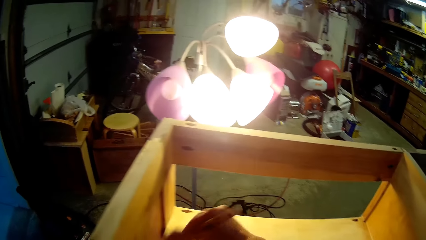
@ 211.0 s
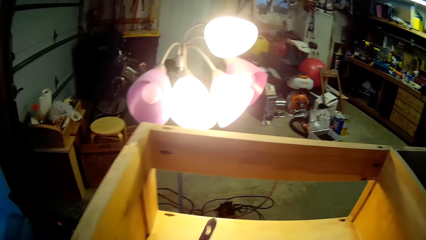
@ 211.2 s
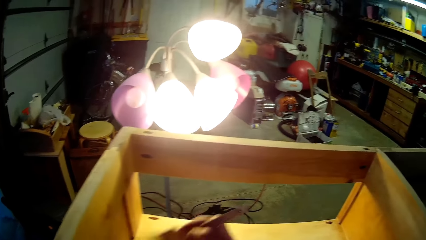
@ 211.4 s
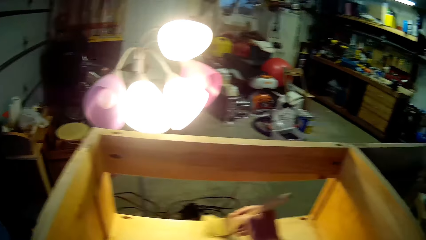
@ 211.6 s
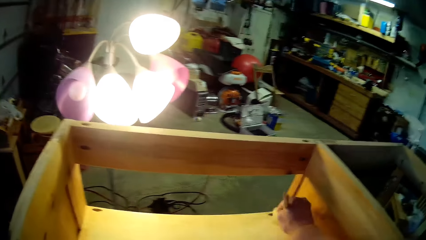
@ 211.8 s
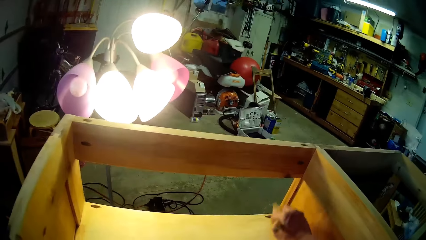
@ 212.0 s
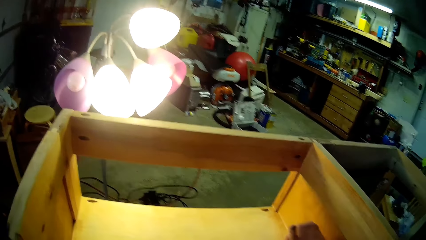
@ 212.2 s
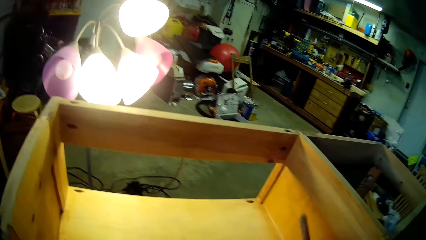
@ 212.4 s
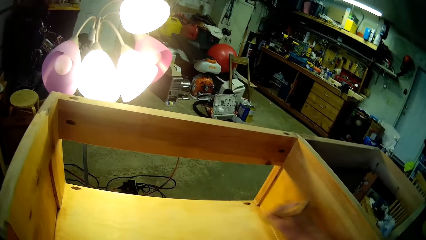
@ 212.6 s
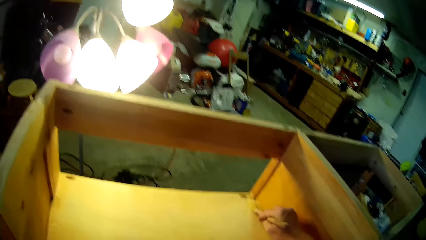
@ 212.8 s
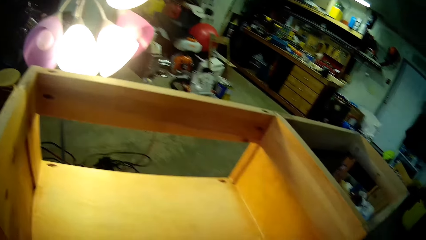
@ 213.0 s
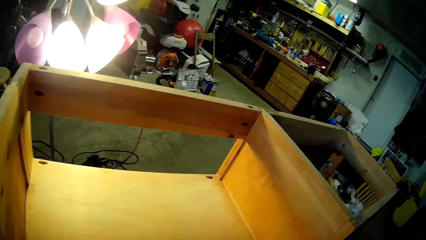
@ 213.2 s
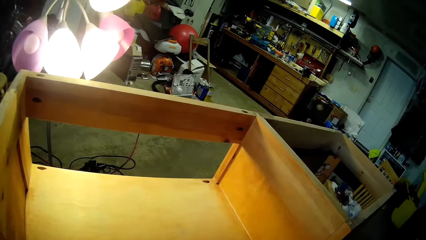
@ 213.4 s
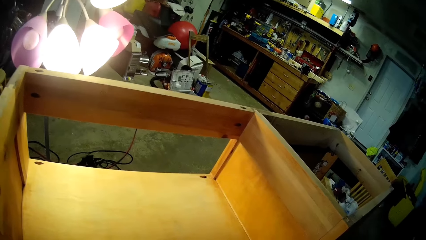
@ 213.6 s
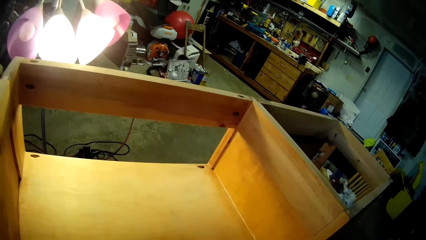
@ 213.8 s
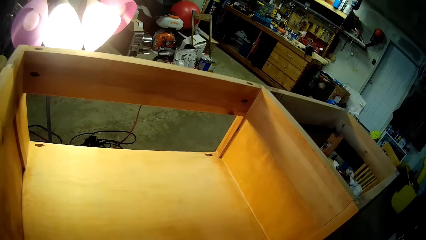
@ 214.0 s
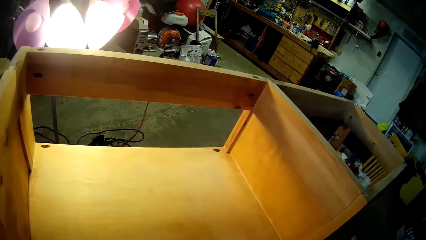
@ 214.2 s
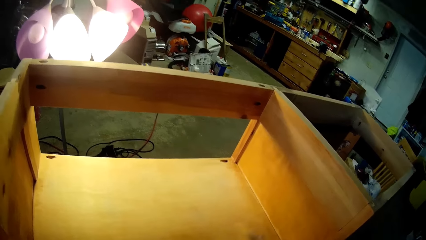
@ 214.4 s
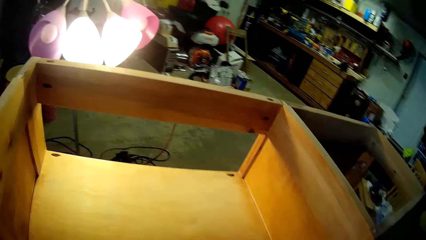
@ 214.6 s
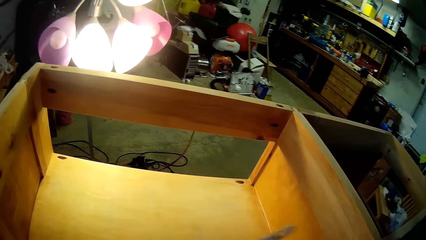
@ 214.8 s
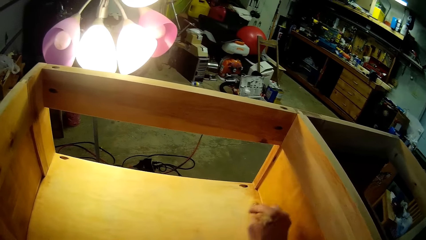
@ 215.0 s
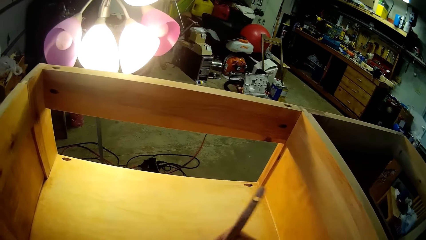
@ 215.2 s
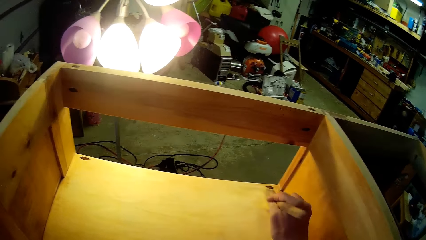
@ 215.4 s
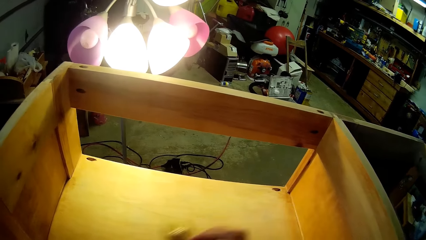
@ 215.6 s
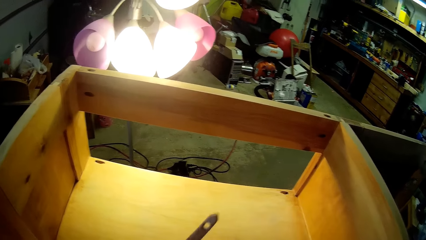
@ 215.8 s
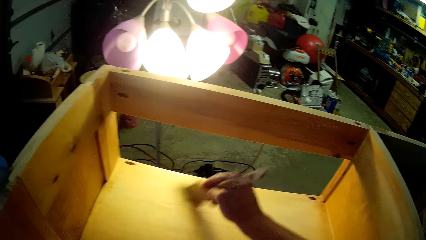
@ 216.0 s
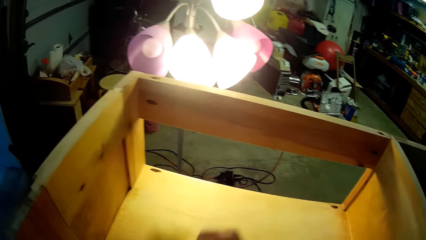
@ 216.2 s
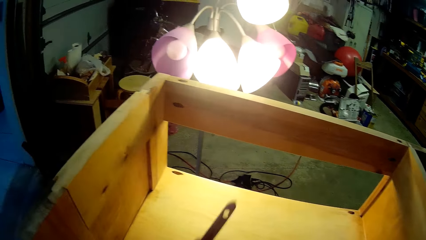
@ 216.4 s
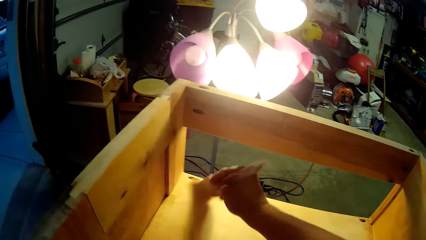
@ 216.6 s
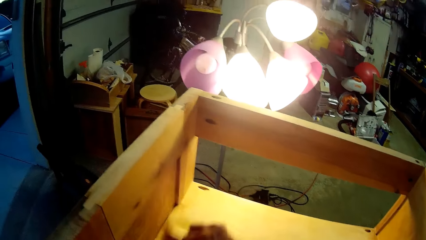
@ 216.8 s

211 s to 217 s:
The camera wearer goes round the surface with the brush.

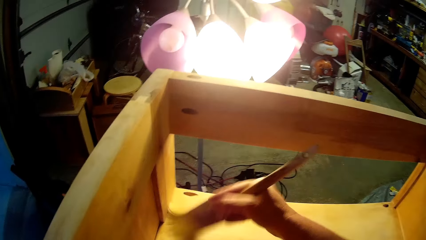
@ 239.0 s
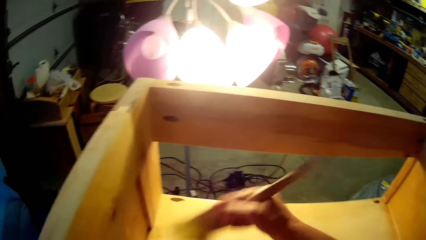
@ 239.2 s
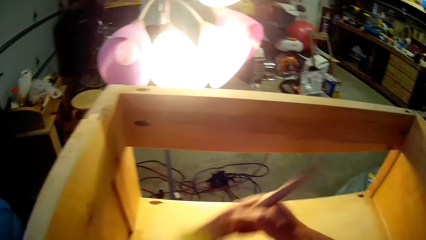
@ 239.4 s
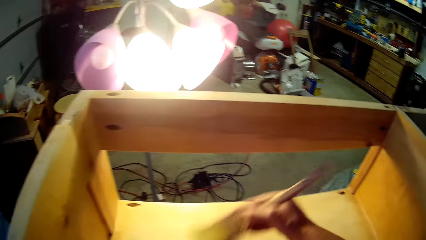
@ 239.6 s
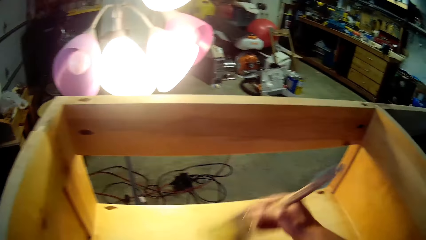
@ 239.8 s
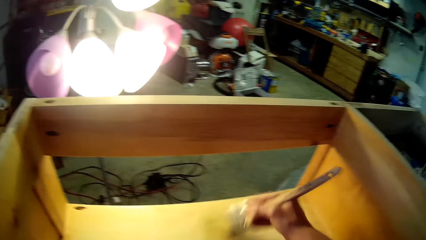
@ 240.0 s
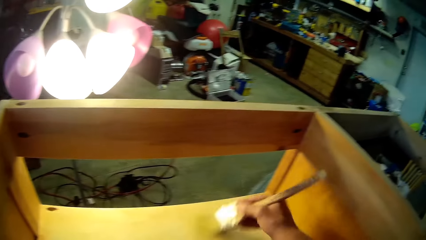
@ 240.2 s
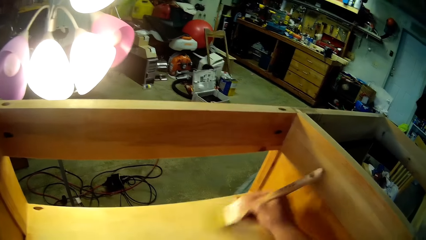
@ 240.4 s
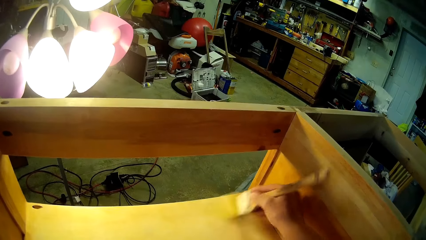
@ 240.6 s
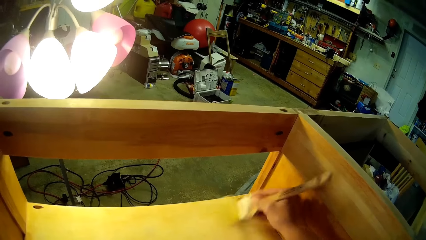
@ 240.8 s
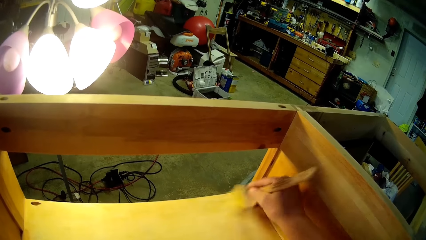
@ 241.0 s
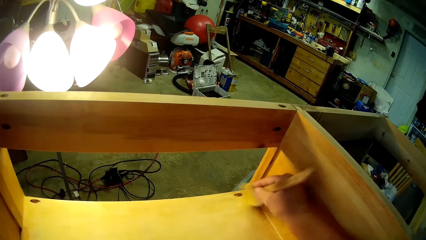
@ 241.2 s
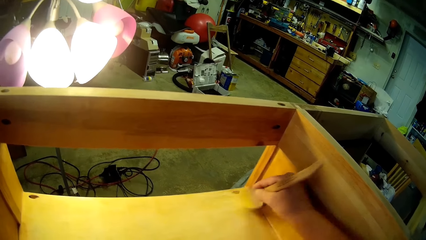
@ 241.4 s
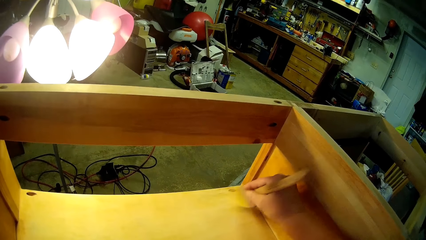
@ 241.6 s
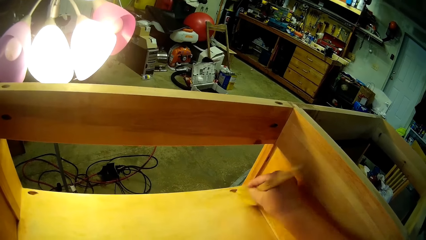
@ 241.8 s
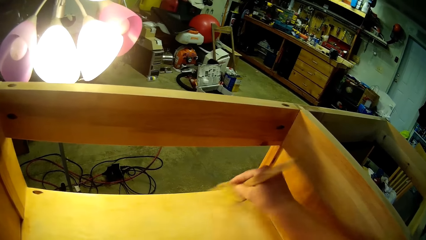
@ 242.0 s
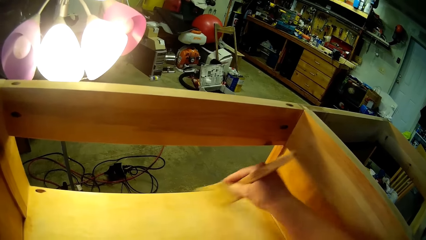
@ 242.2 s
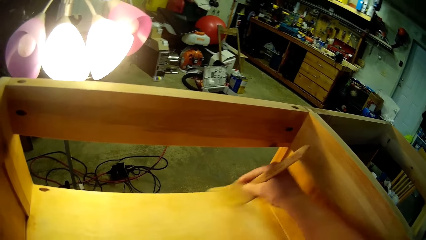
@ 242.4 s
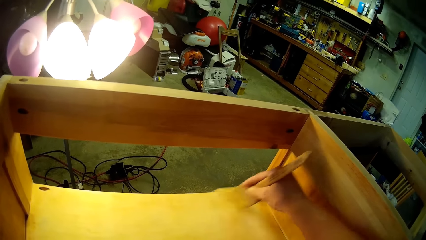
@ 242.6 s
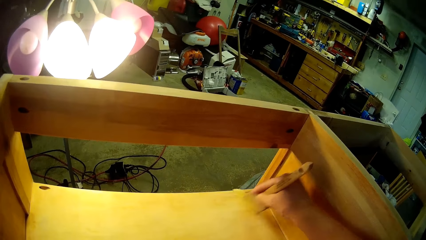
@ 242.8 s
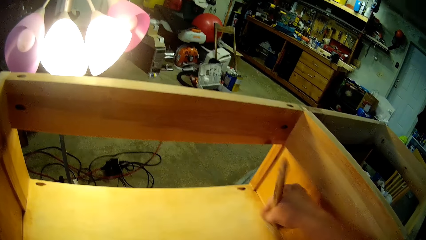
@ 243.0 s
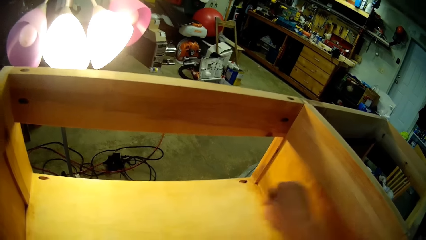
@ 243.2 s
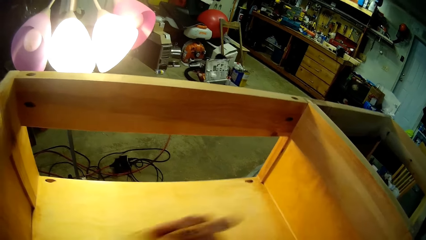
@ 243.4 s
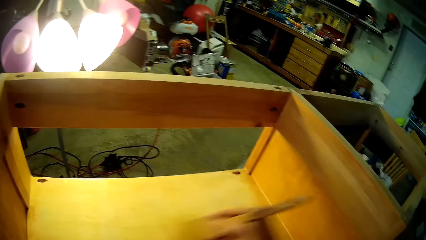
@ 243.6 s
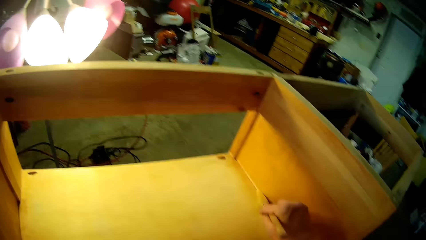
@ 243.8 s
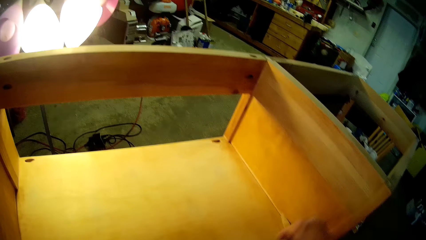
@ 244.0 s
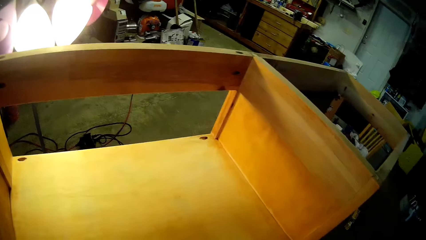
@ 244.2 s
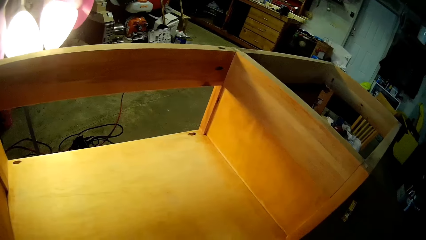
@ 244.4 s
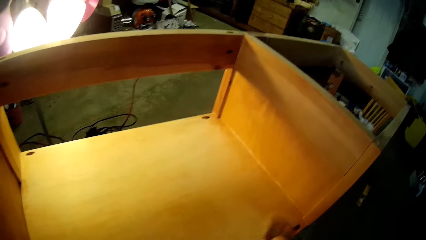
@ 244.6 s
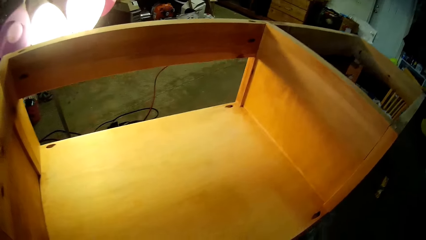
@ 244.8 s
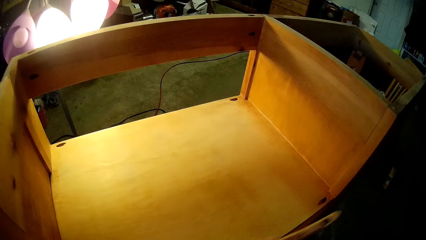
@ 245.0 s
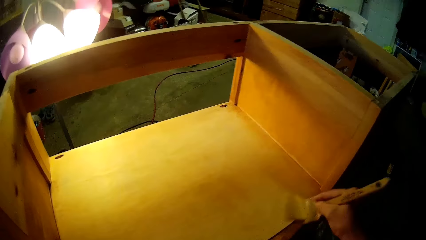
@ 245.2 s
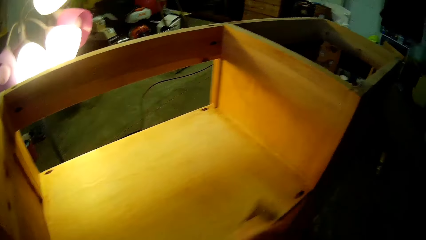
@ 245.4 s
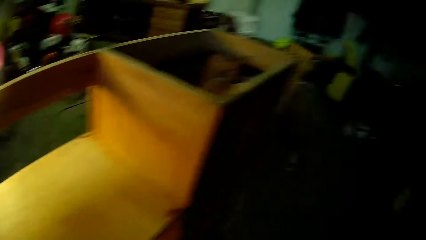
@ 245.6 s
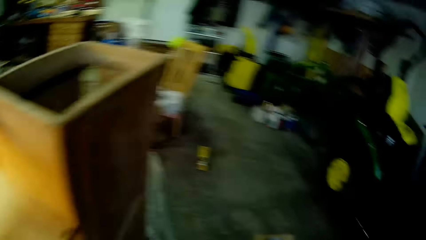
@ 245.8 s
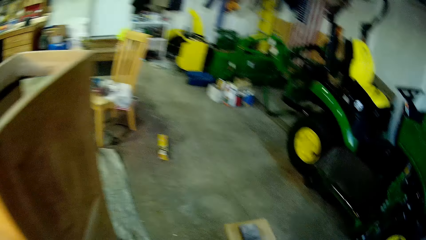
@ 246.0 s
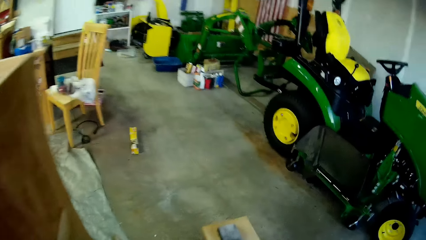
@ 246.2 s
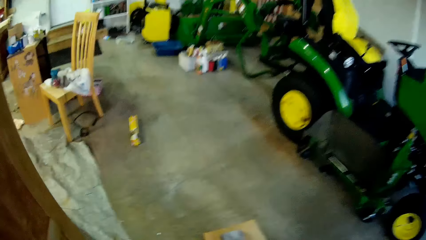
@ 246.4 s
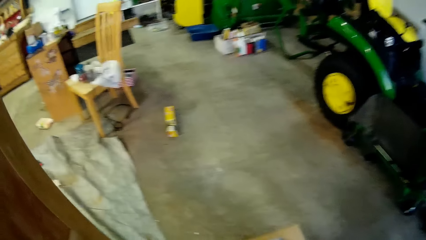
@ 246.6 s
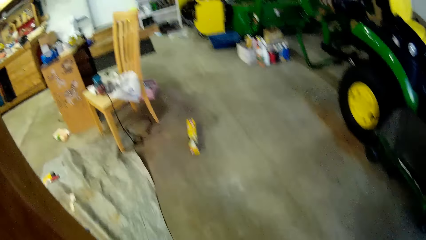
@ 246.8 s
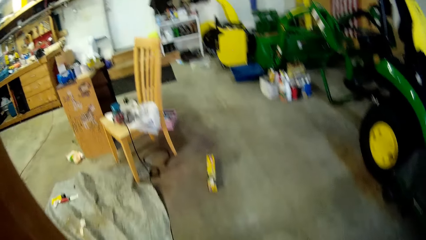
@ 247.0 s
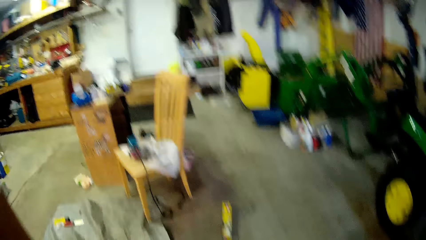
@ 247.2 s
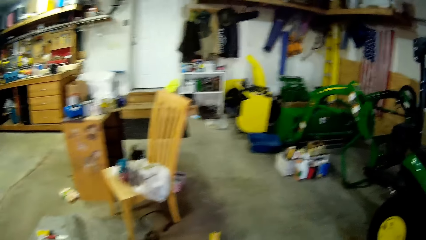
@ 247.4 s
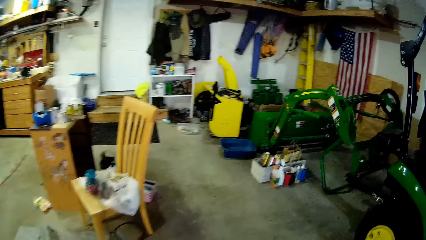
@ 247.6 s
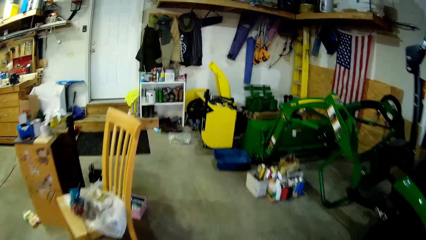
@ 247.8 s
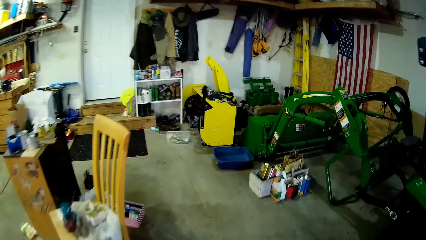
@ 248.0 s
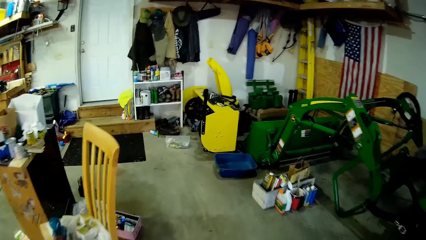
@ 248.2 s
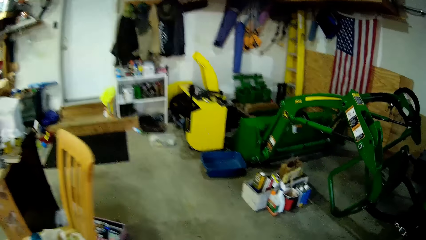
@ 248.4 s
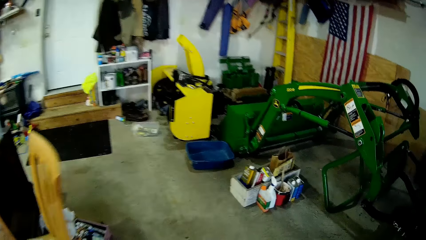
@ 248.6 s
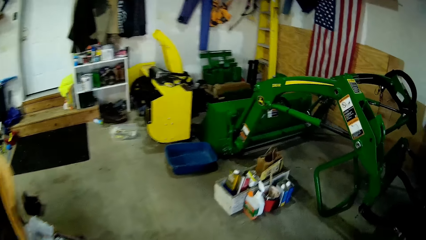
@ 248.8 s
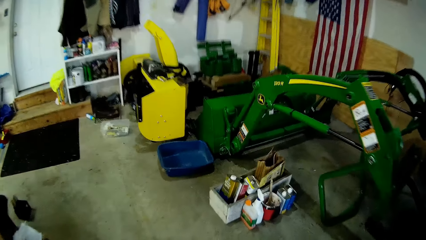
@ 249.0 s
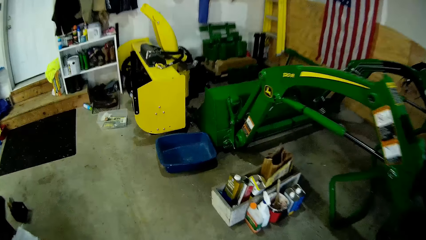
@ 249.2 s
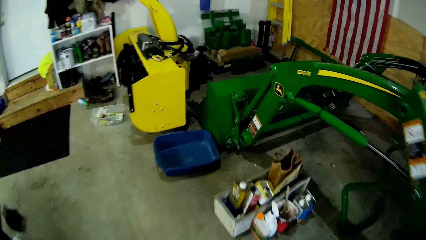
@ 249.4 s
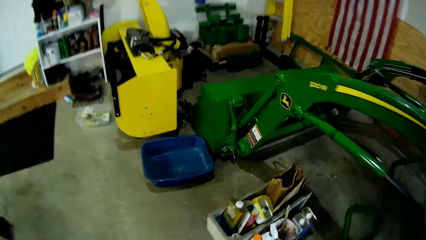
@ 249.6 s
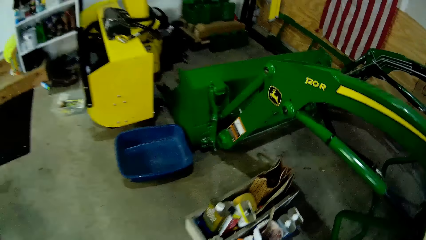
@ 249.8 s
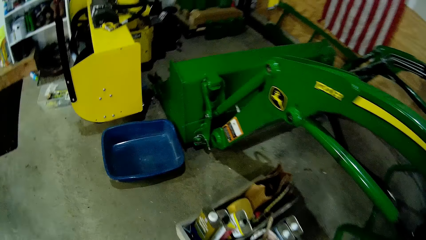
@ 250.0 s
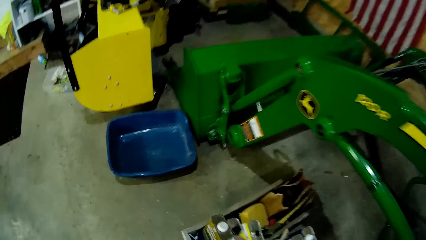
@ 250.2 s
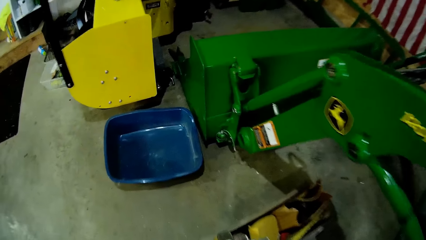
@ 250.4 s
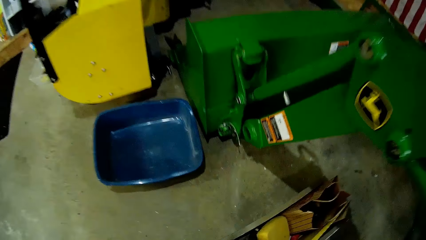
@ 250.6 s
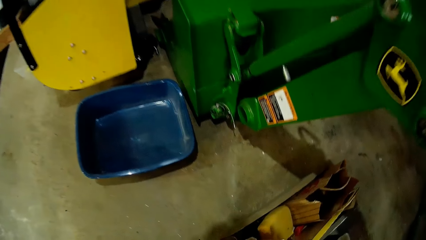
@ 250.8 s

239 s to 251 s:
The camera wearer goes round the wood surface with a brush. They walk in the workshop. They stop brushing the wood surface.
